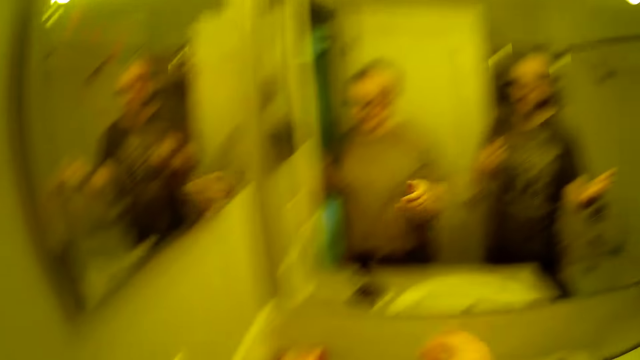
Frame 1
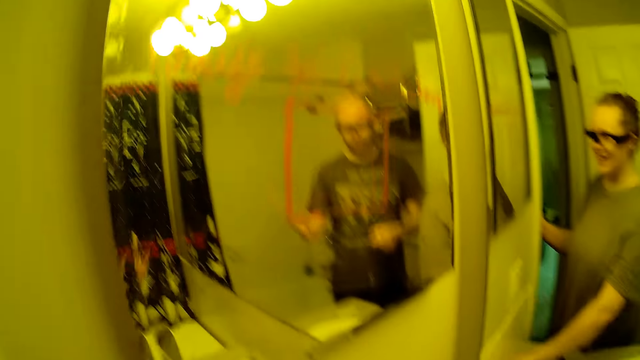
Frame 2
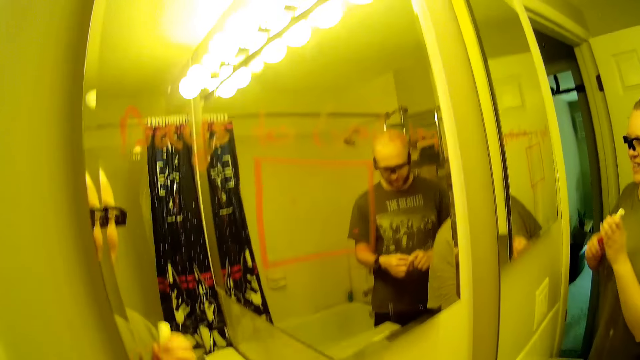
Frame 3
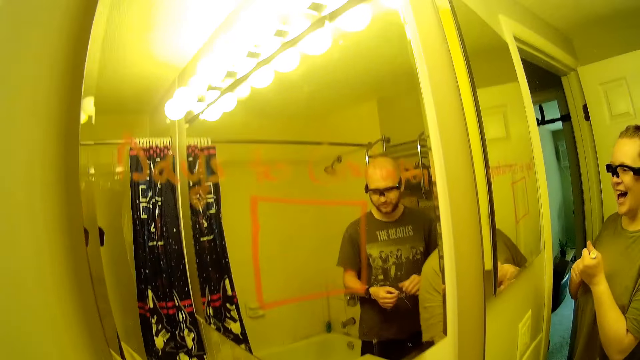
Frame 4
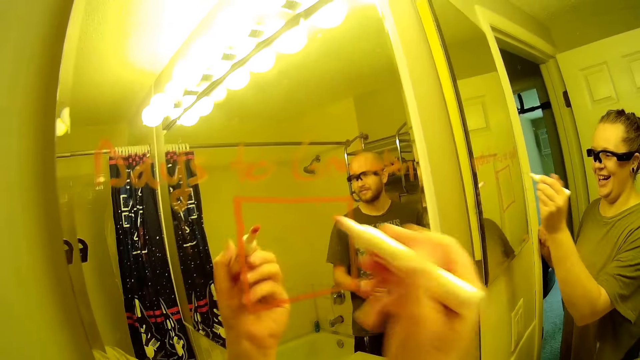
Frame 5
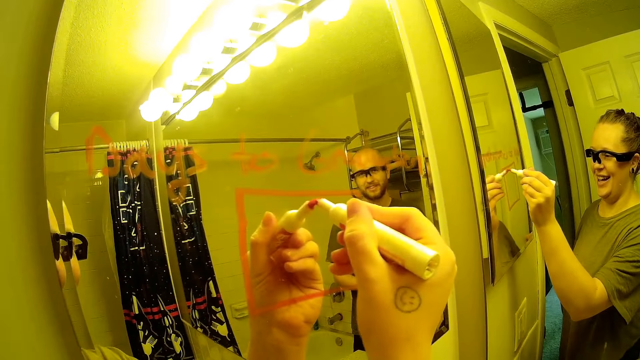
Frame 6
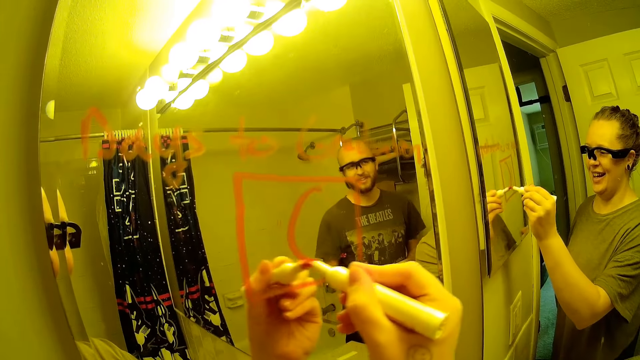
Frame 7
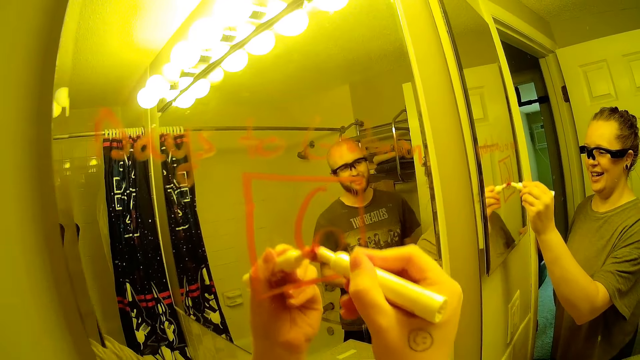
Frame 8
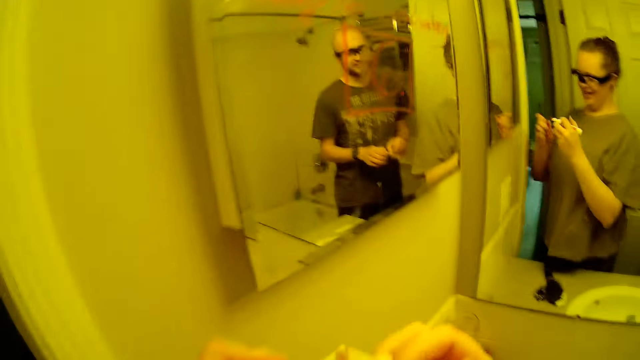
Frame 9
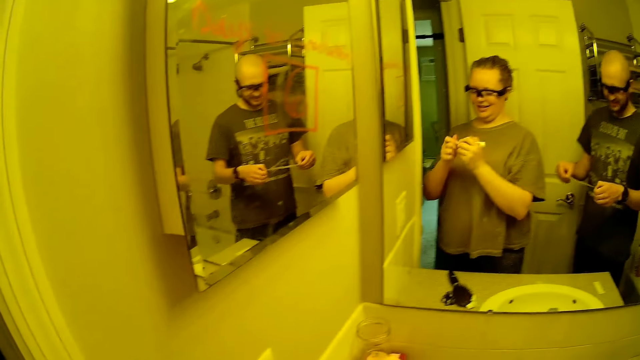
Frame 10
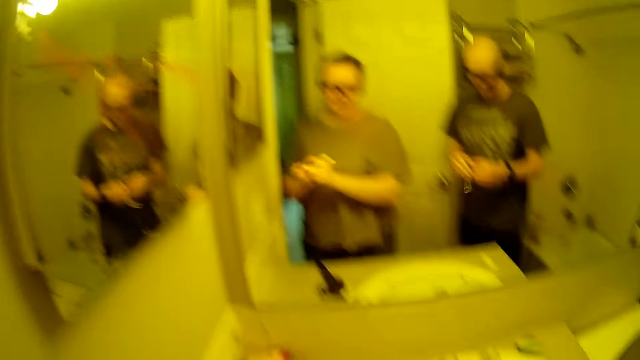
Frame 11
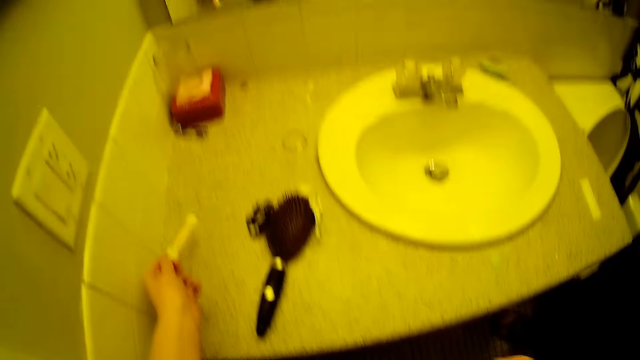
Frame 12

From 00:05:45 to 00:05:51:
The camera wearer talks to a man, and talks to him again. She picks up a marker pen on the counter. She opens the cover of the marker in her right hand. She writes on the mirror with the marker in her right hand. She closes the marker with the cover in her left hand. She puts the marker pen on the counter and talks to the man.

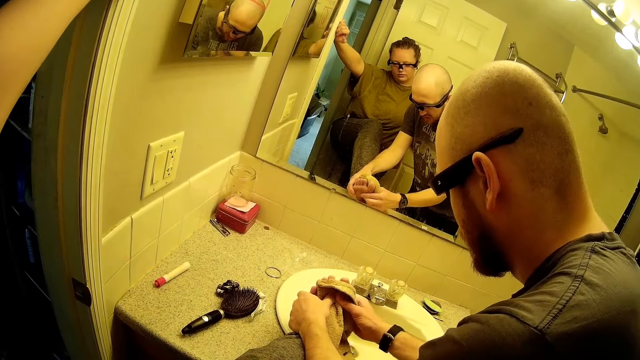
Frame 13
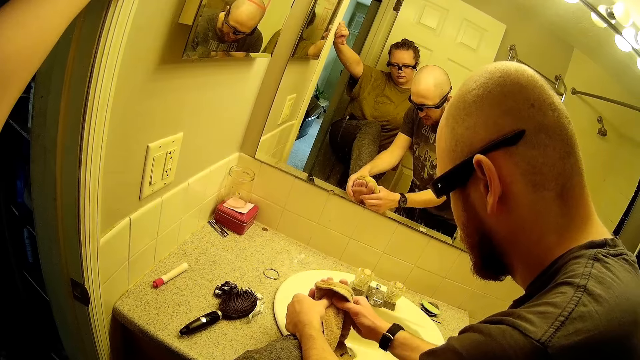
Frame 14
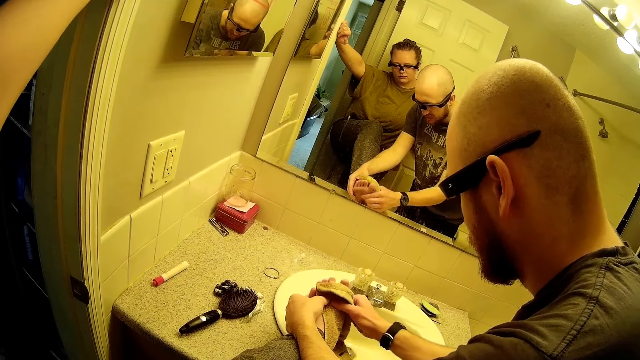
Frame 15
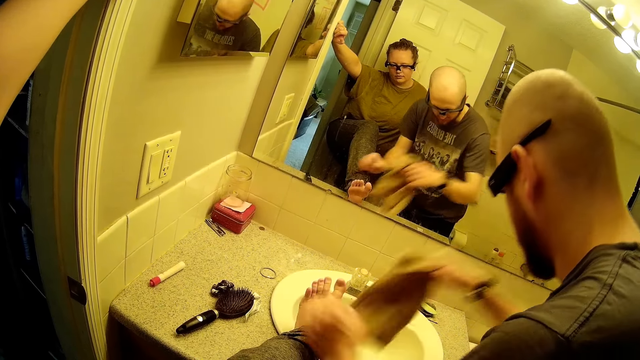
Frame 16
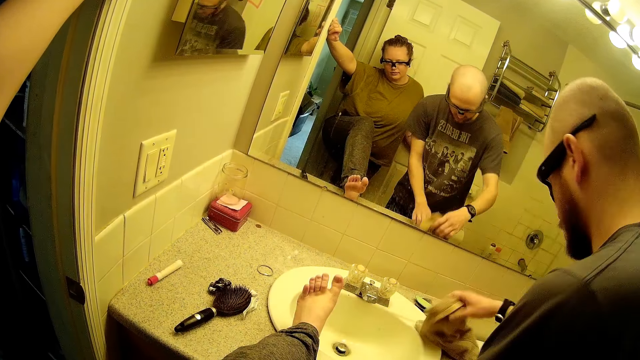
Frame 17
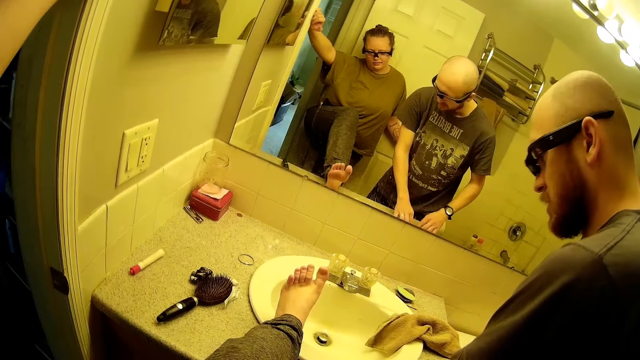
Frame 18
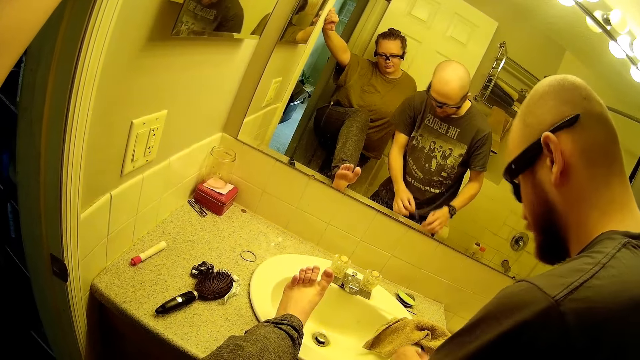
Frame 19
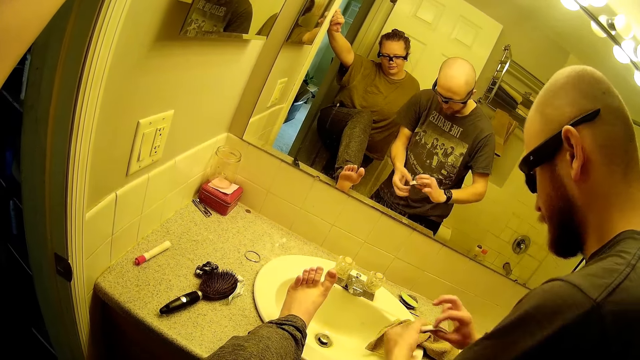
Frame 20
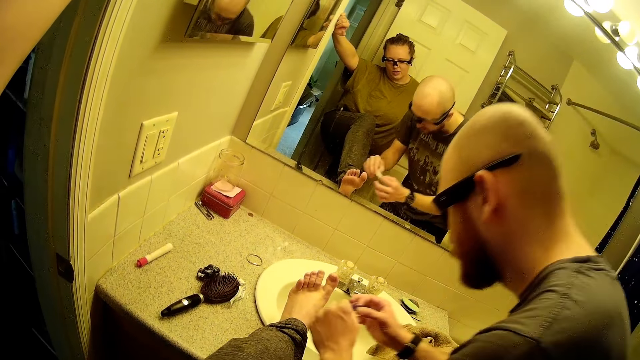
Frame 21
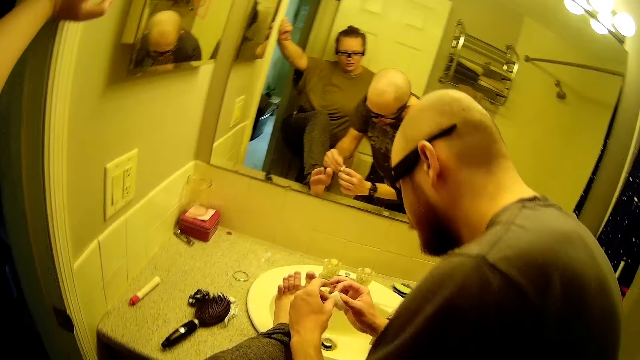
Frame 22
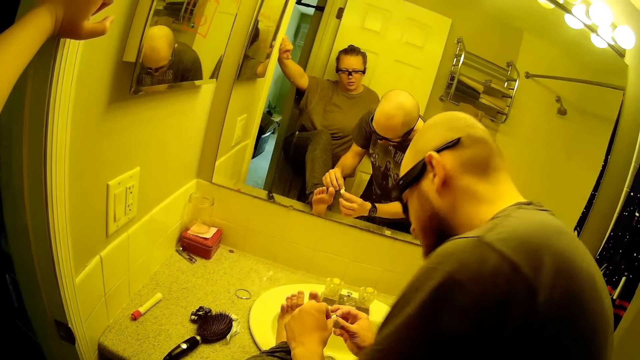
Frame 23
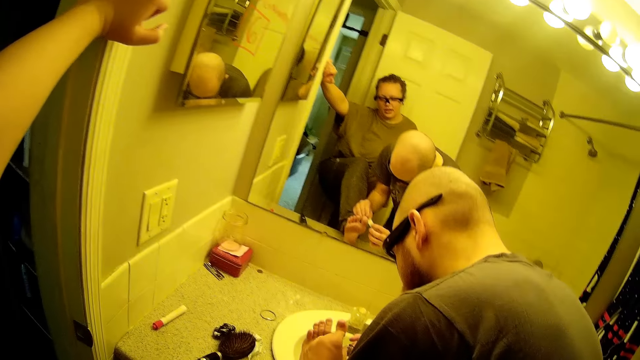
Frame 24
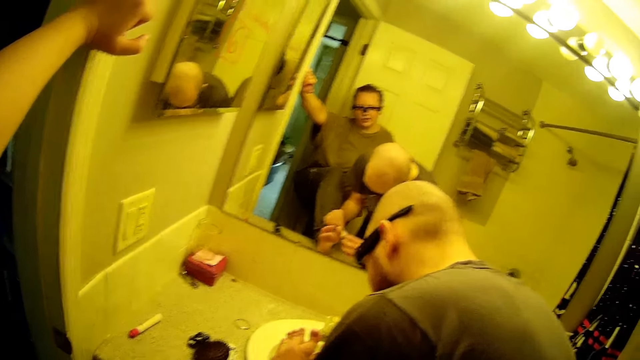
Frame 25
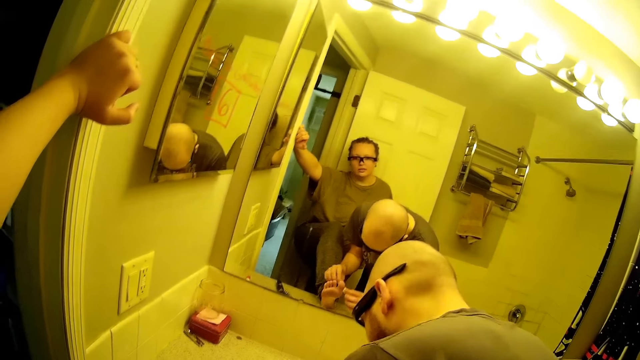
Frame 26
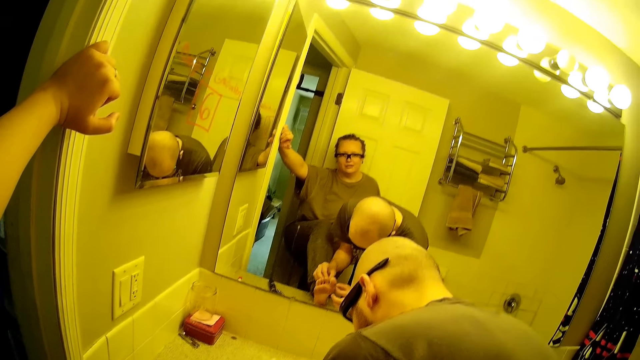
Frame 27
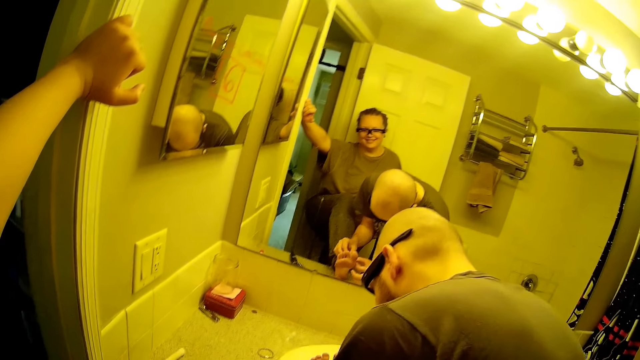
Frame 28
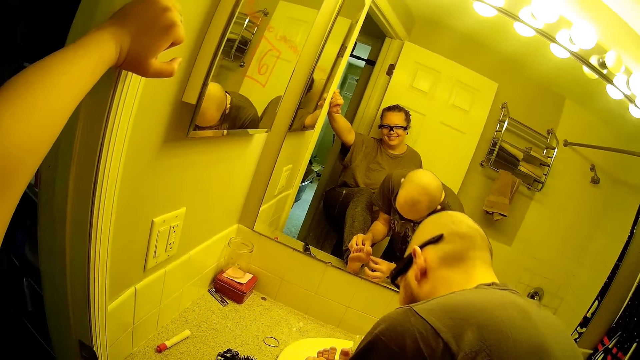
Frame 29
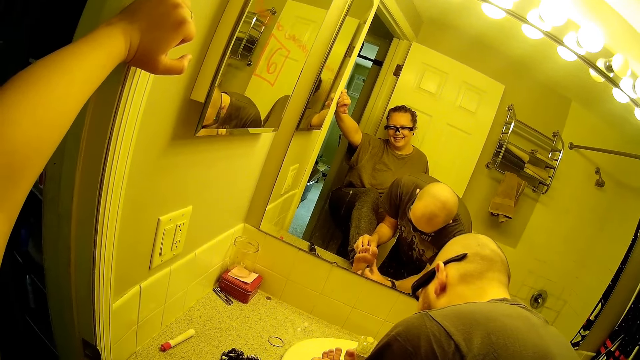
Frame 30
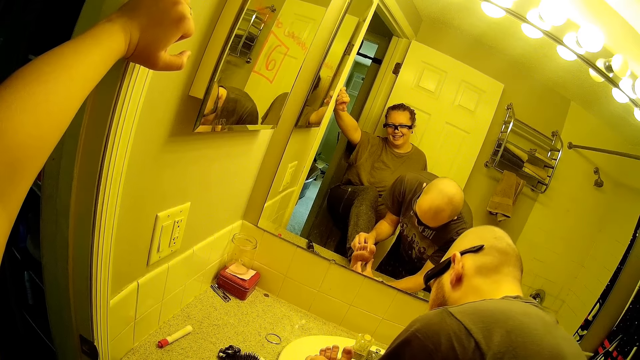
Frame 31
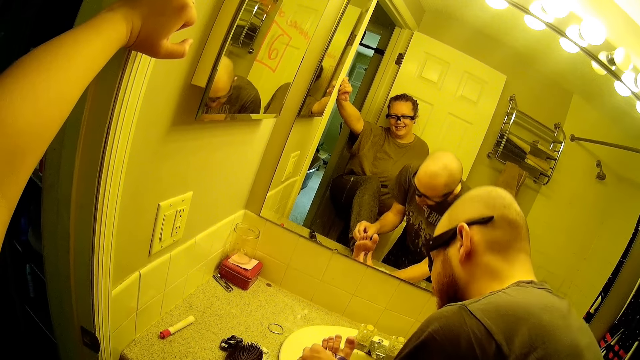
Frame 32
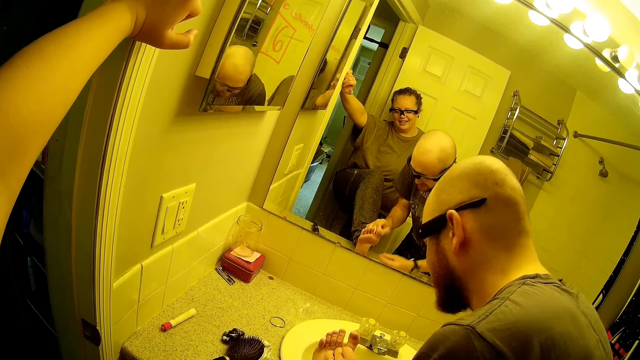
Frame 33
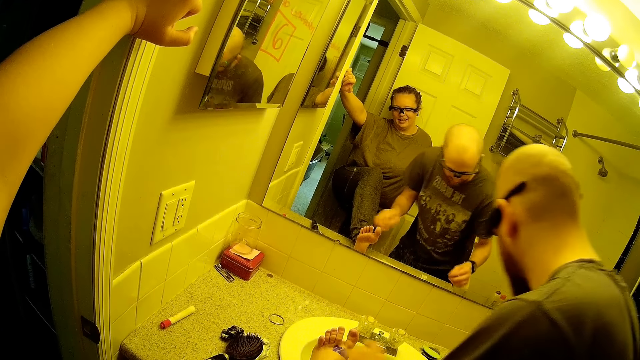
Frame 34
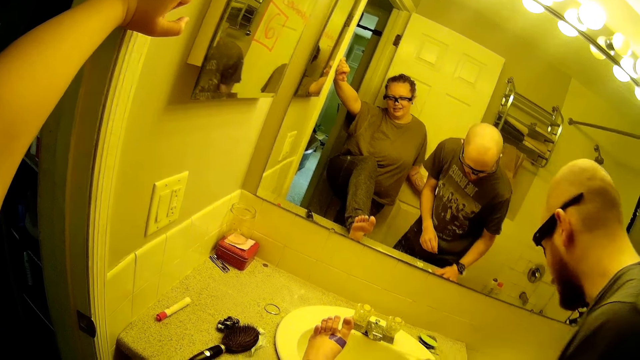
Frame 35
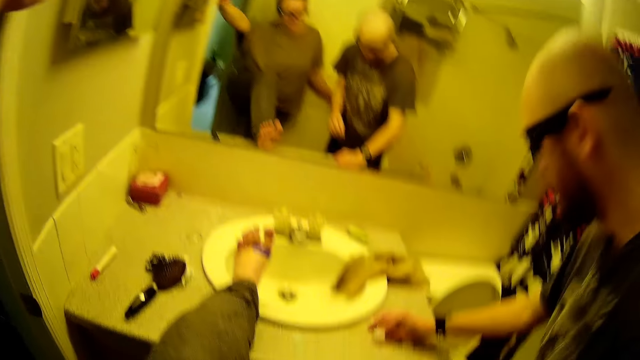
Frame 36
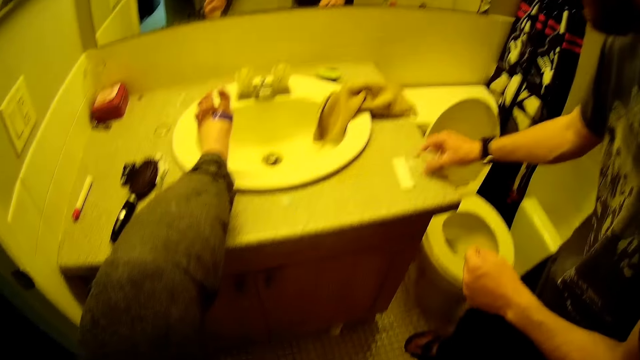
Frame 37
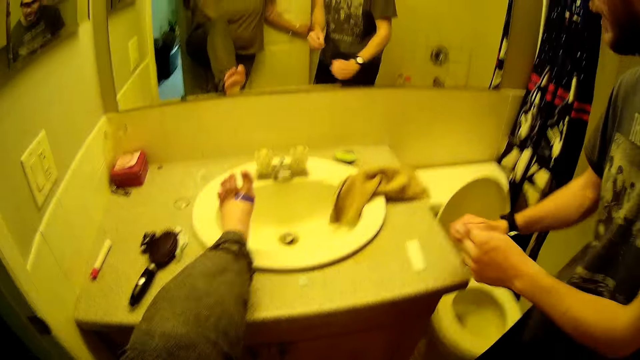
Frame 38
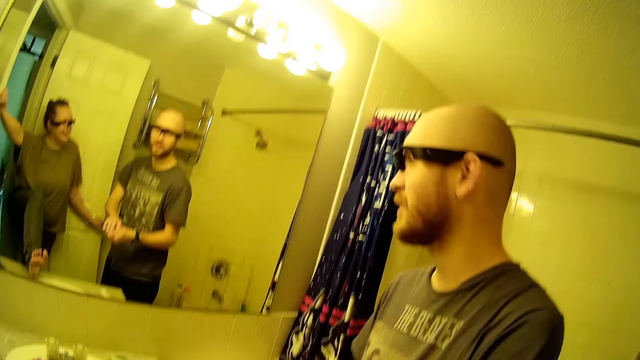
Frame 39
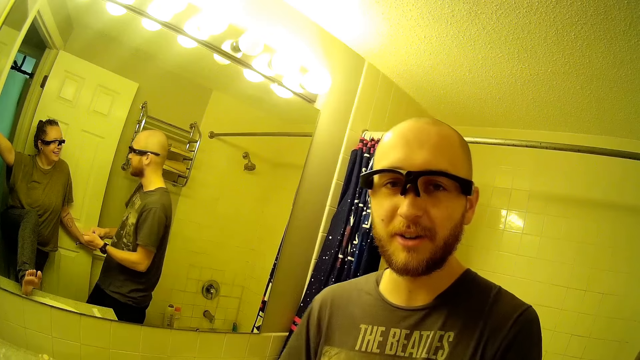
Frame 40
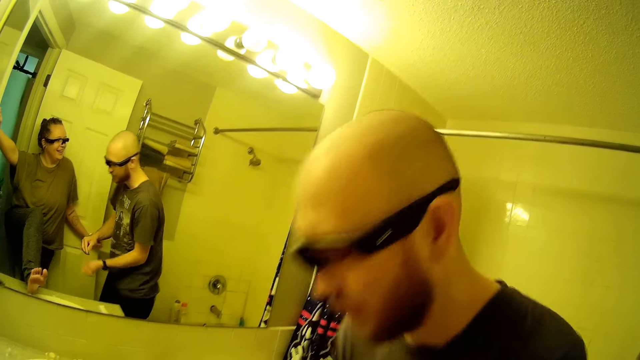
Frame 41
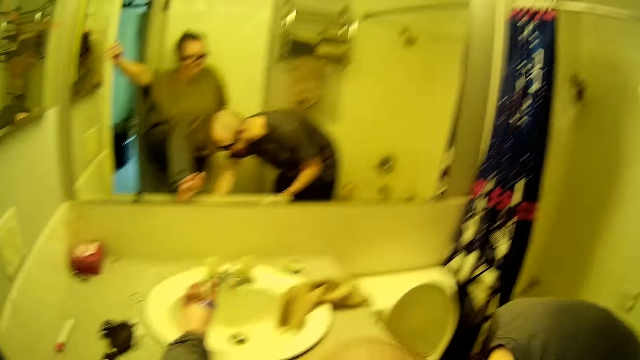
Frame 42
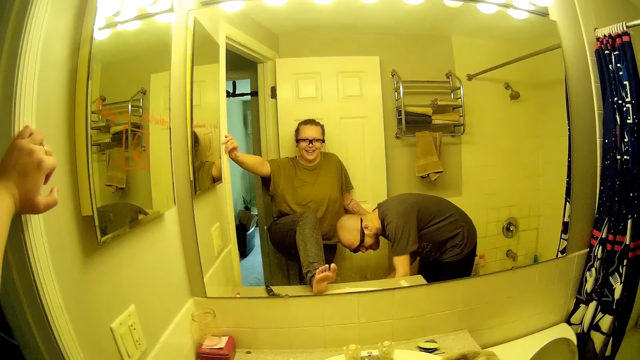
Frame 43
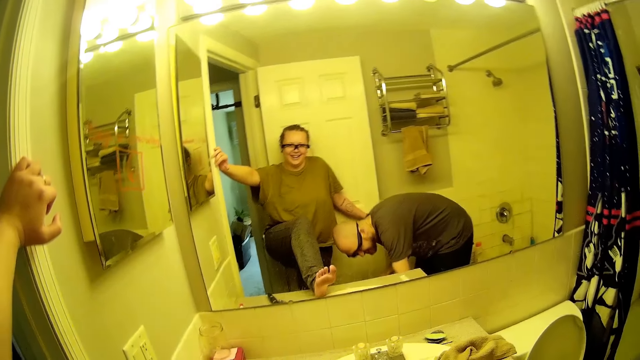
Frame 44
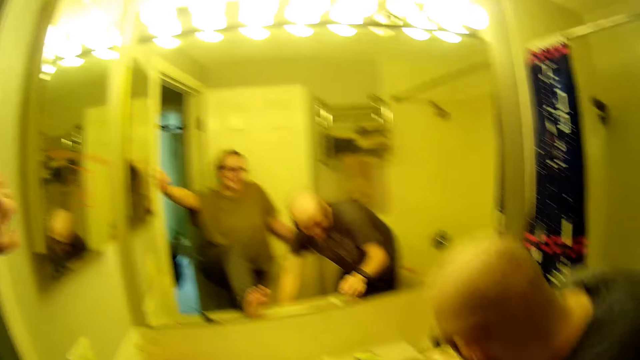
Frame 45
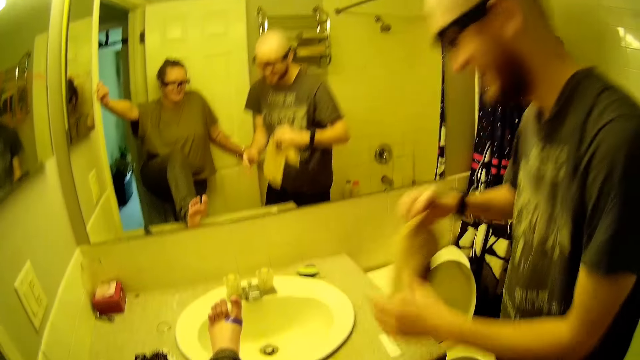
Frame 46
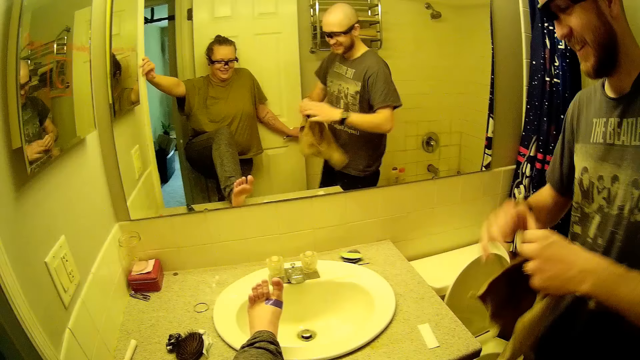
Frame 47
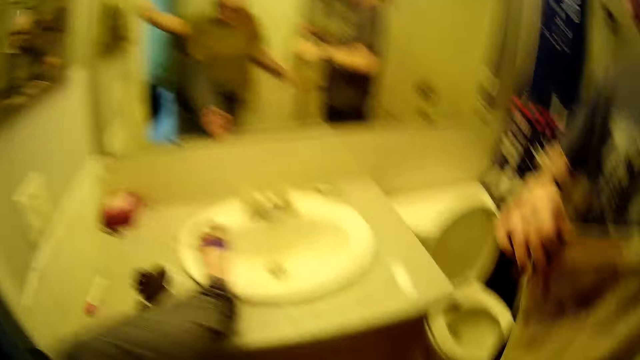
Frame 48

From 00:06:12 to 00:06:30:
A man places a towel on the basin. The man picks up the elastoplast on the counter. The camera wearer talks to the man. The man places a finger plaster on the camera wearer's left leg and nurses the wound. The man talks to the camera wearer, and talks to them again. The man picks up the papers from the countertop with his right hand. The camera wearer laughs. The man picks up the hand towel from the basin with his right hand.
